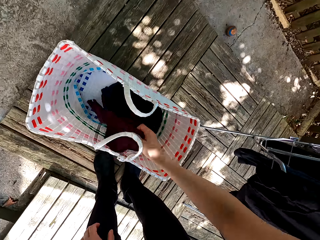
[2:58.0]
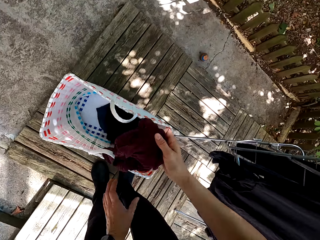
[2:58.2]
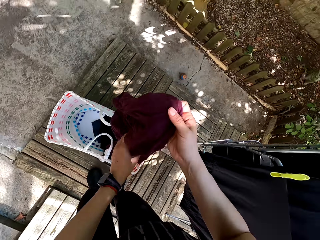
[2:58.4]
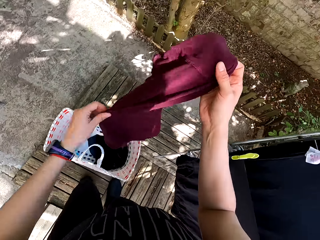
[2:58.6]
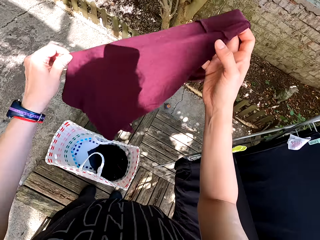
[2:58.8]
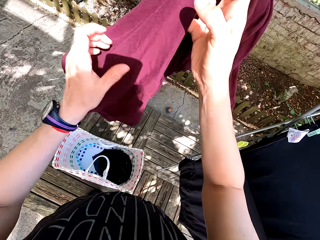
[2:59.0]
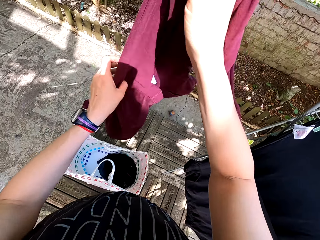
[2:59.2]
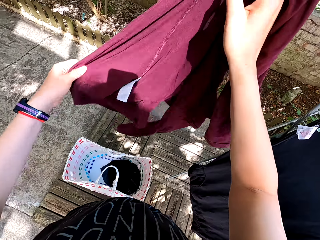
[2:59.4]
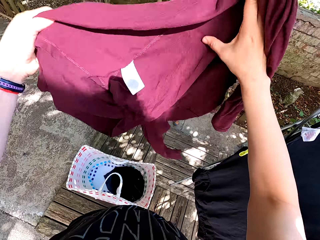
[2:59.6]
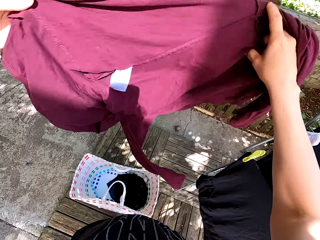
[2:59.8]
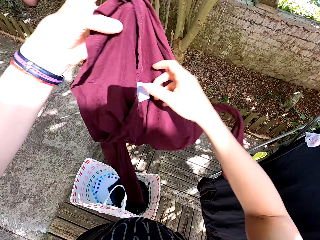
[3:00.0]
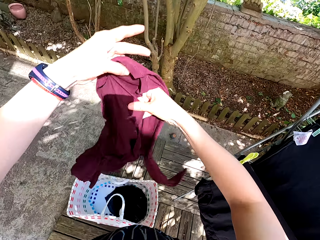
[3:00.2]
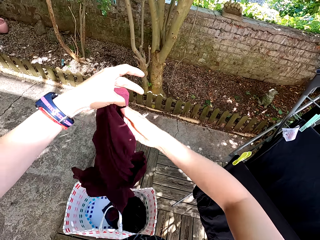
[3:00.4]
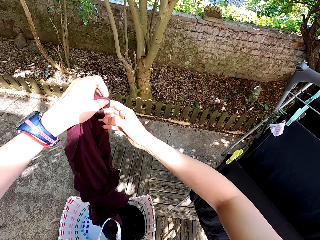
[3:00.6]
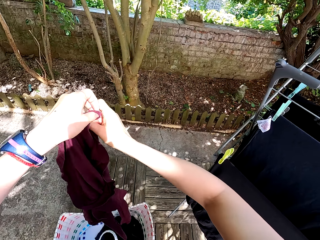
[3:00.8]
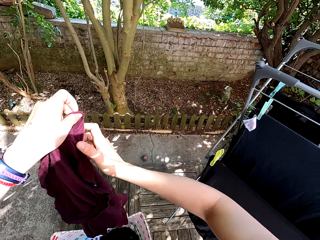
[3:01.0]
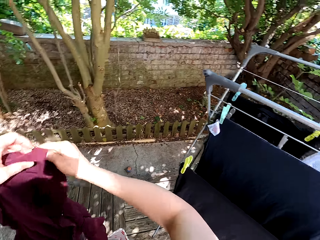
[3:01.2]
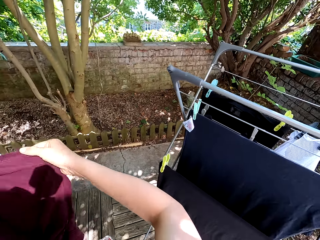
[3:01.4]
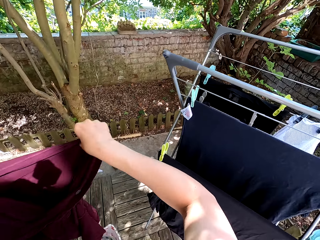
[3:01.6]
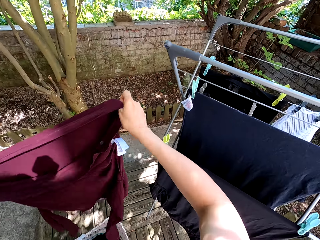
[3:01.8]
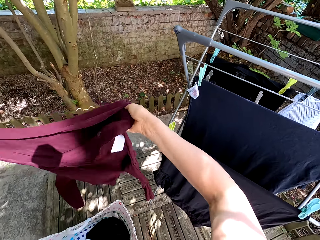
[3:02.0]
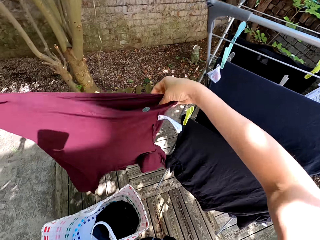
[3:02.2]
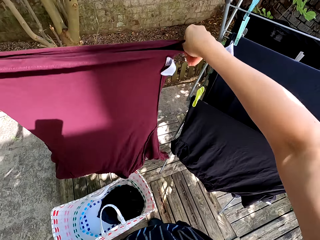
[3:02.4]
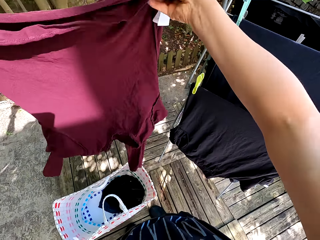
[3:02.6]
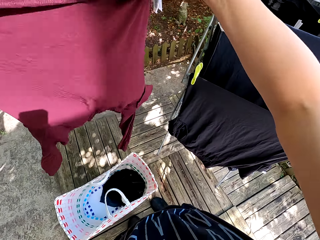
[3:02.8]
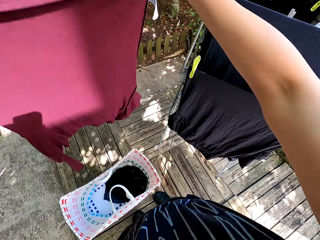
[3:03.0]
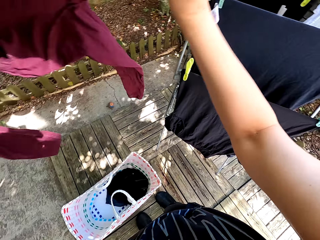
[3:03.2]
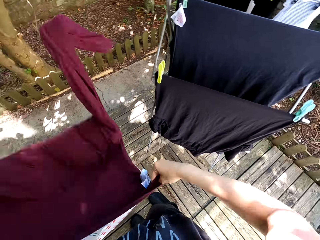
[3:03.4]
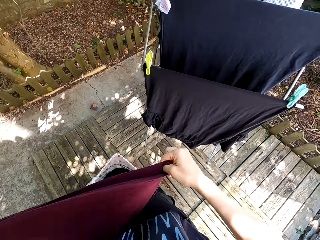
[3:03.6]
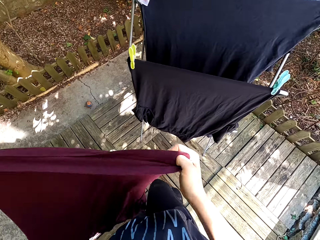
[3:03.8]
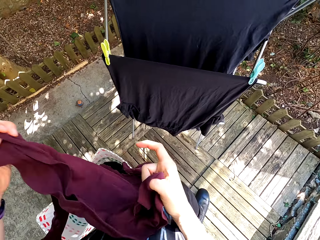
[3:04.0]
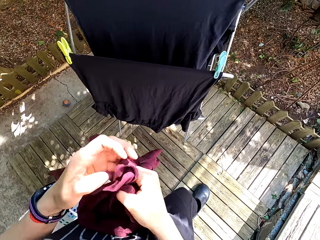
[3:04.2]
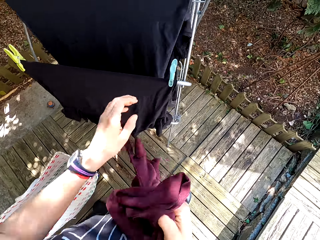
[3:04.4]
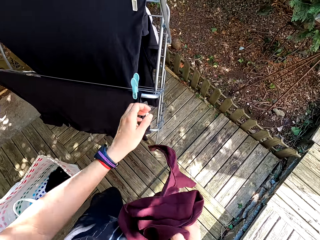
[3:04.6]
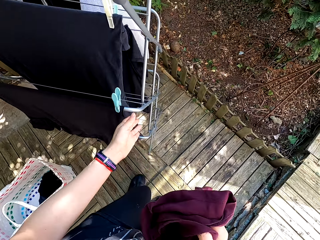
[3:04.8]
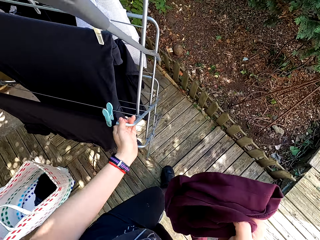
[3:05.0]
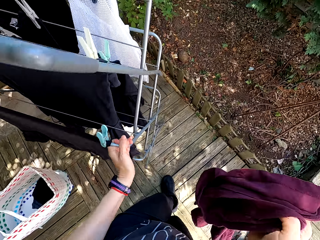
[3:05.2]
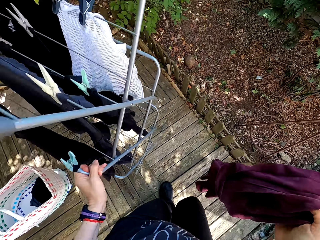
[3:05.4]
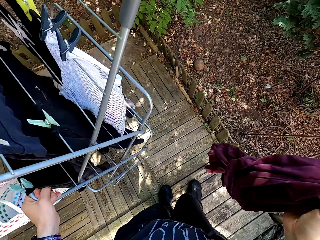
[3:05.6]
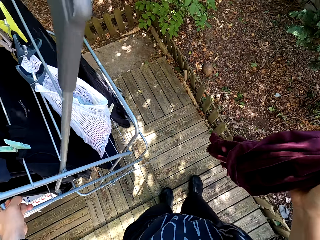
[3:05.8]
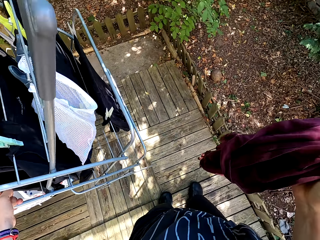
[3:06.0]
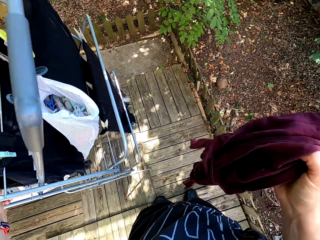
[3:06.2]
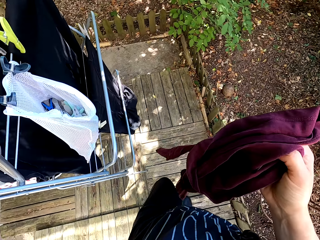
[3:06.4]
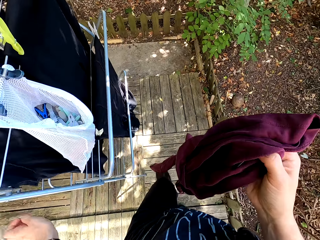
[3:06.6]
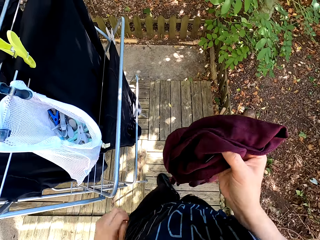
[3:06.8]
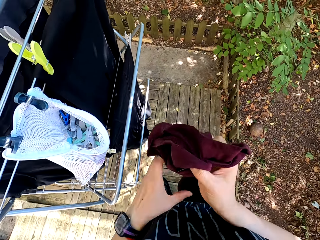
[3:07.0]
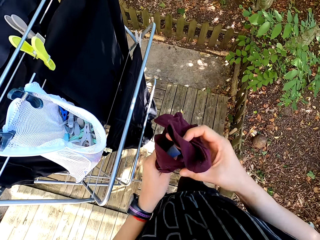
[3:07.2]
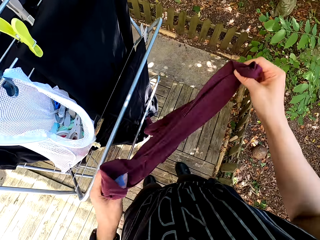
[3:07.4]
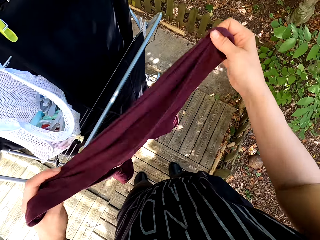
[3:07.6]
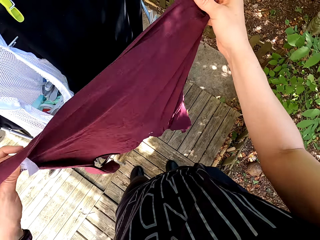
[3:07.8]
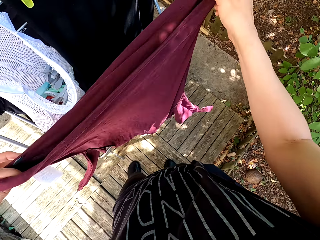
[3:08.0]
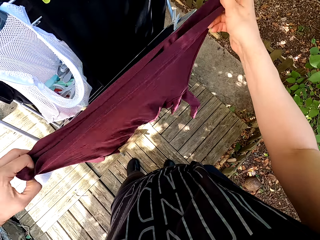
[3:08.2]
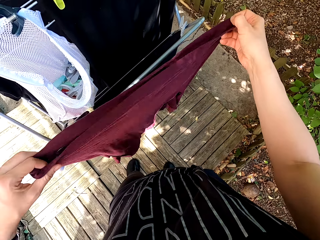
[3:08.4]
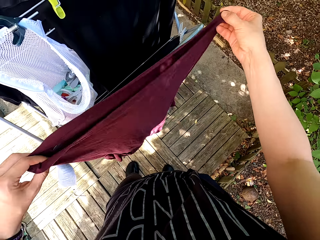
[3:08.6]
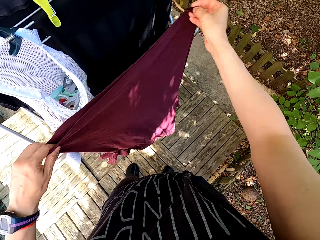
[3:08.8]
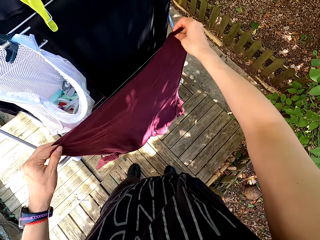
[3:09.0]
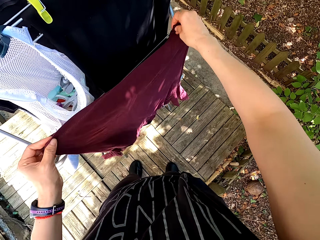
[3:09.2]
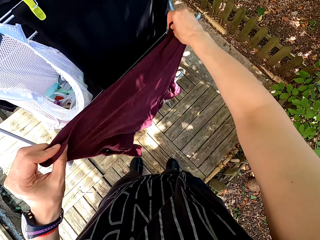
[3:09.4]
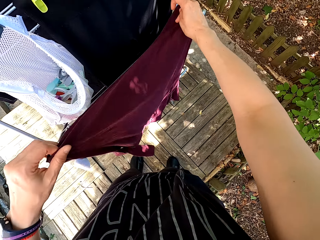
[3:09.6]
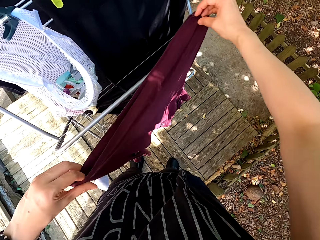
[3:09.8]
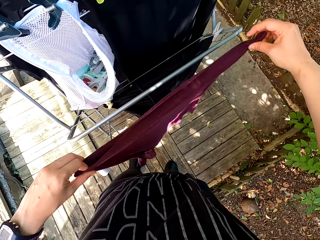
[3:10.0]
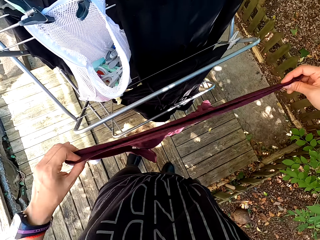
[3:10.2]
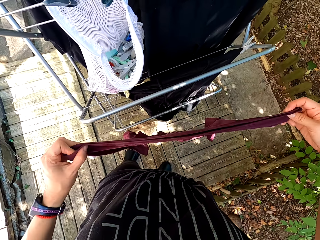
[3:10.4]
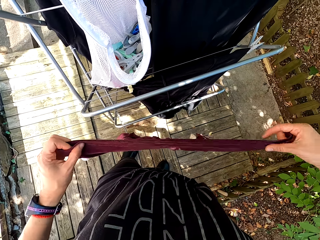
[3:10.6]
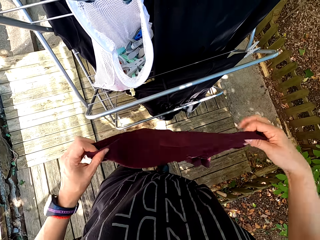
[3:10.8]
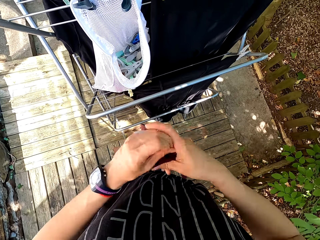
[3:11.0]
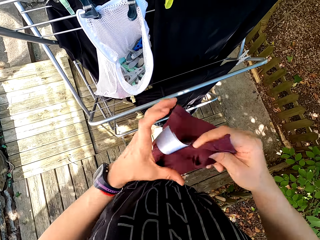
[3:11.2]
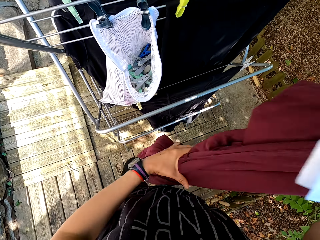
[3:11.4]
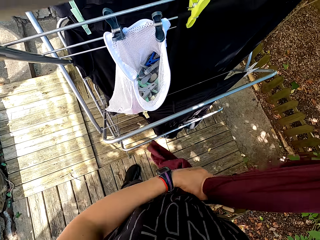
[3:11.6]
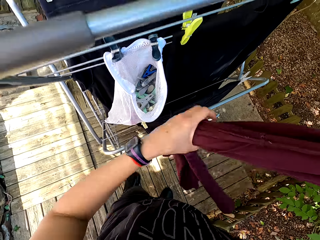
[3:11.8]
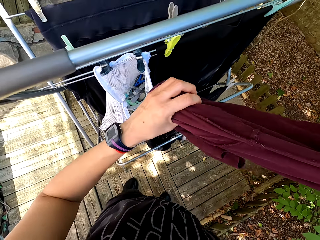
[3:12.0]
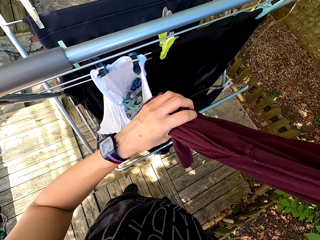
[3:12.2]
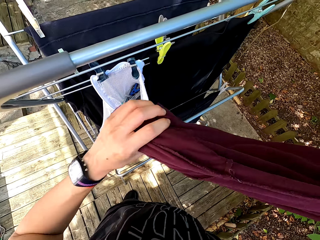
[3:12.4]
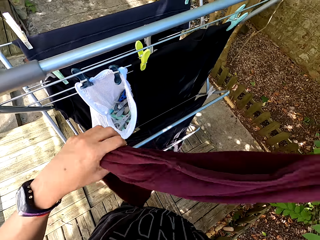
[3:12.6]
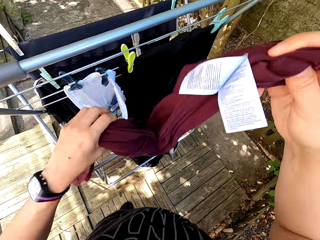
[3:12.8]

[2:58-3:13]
The camera wearer picks the cloth in the basket. They look at the cloth. They push the portable clothes line. They hang the cloth on the portable clothes line.

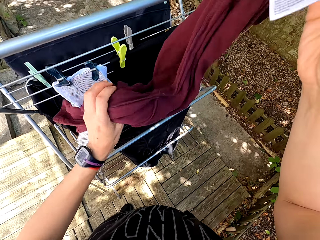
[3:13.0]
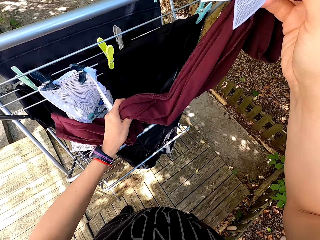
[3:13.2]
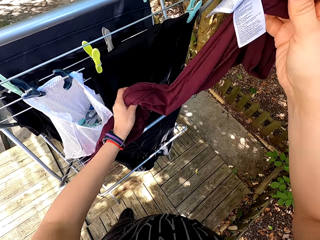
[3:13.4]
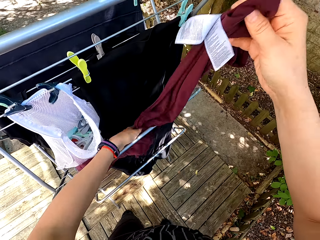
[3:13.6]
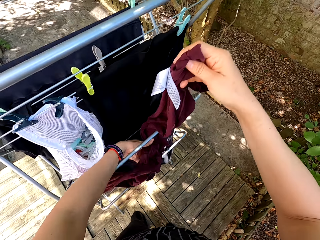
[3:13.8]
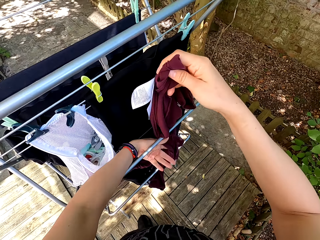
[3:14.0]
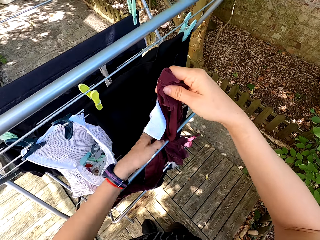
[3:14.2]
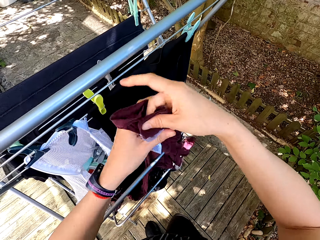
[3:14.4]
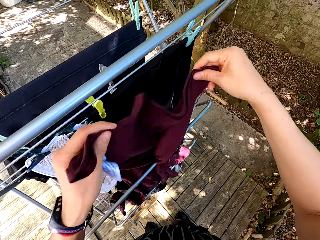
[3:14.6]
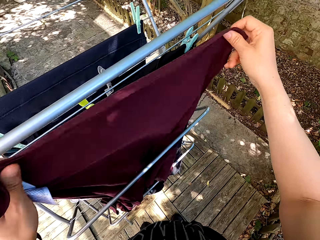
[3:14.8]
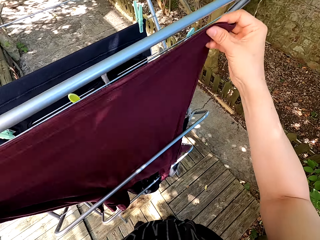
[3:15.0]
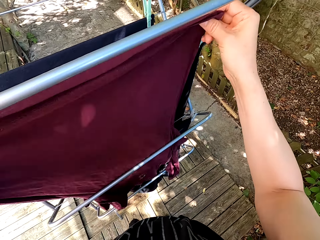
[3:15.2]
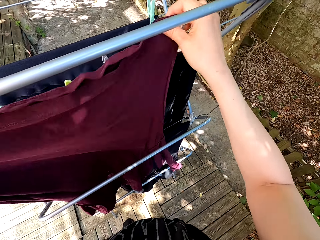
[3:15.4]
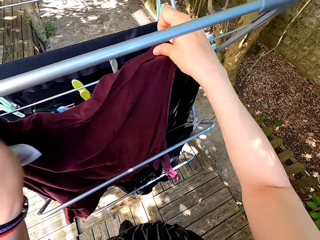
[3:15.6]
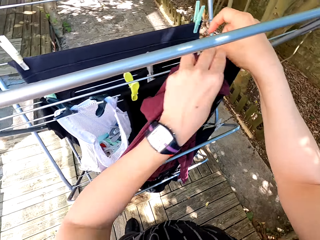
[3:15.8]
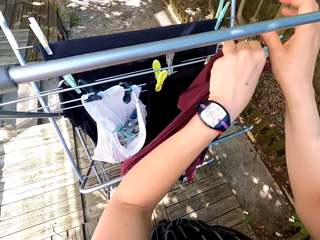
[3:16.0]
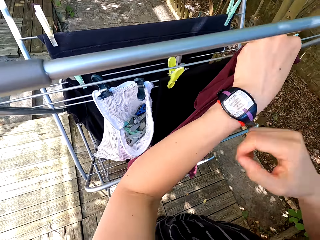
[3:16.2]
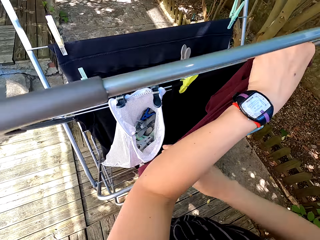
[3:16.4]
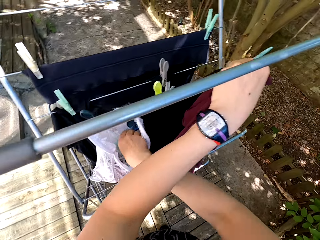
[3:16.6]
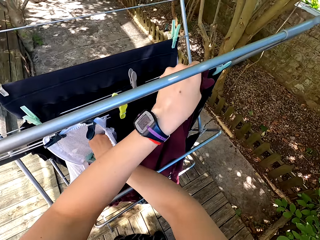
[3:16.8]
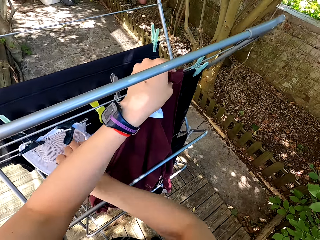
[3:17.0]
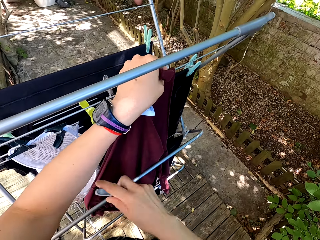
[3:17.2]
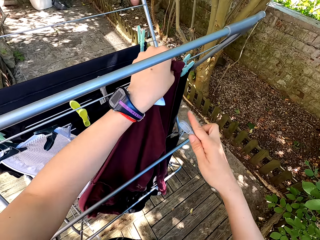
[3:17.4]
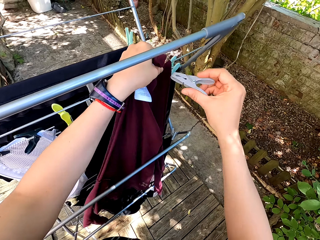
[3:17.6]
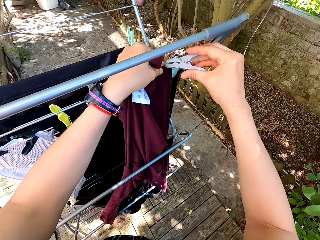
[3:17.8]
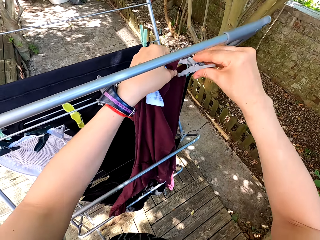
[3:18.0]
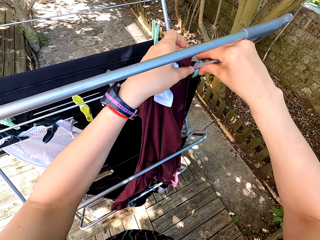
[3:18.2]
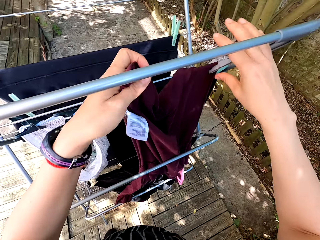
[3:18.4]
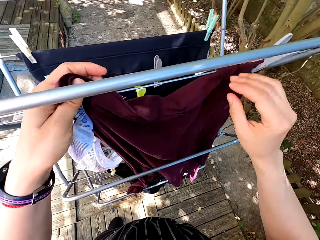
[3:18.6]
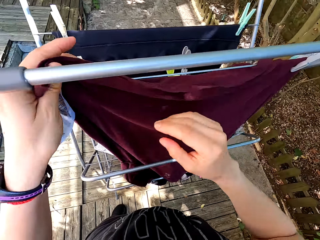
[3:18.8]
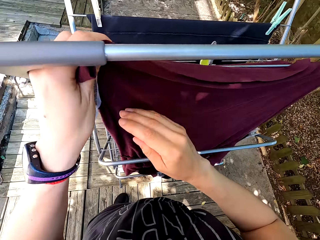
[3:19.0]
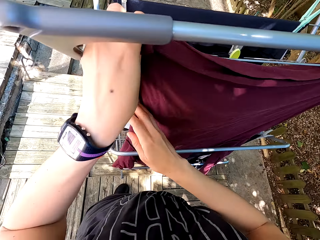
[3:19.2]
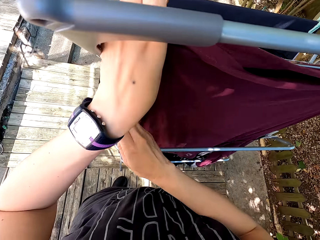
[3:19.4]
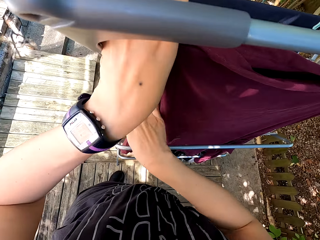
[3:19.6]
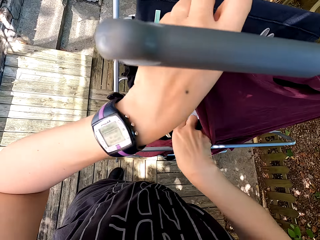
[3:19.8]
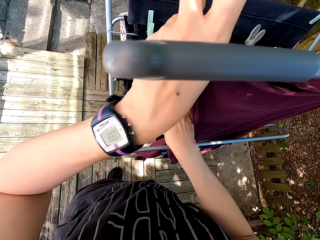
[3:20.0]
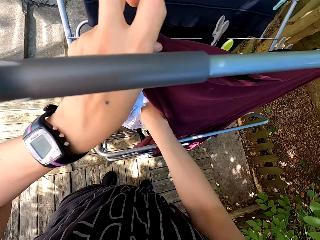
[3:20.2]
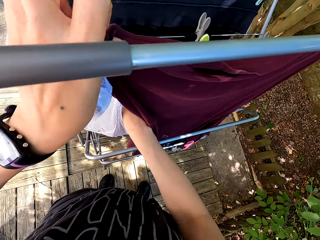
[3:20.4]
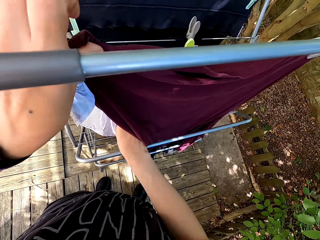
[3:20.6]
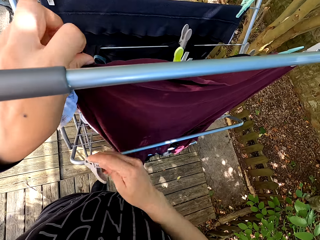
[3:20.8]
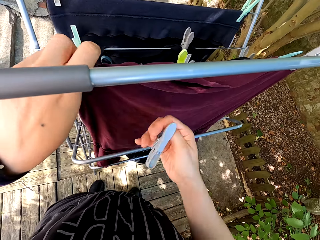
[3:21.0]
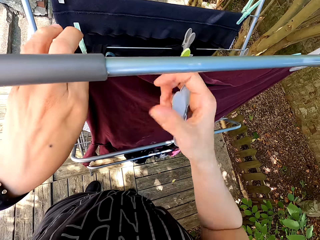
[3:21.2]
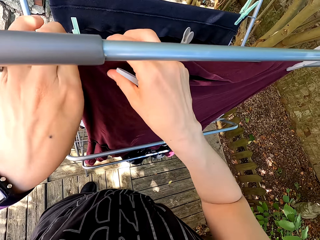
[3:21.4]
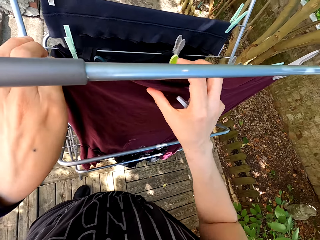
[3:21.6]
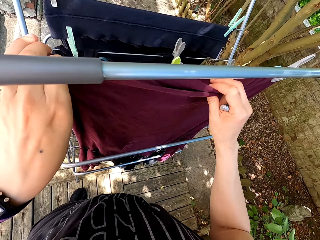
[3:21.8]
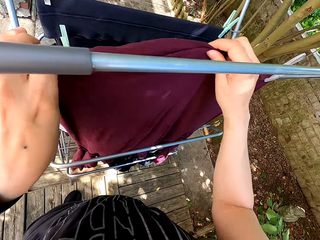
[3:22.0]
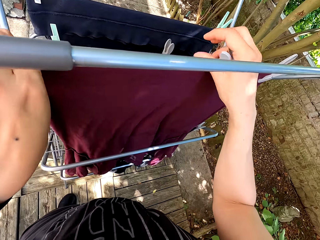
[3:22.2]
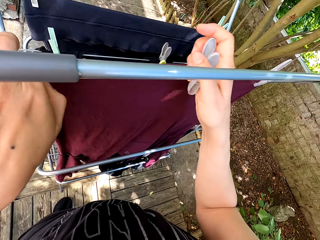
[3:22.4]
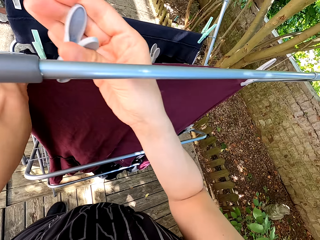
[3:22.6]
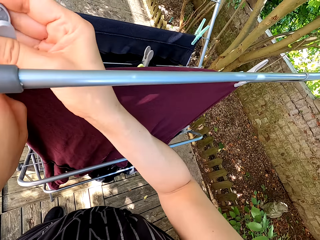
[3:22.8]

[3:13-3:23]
The camera wearer picks pegs from the peg bag. They hang the cloth. They put the peg on the cloth. They pick pegs from the peg bag.
